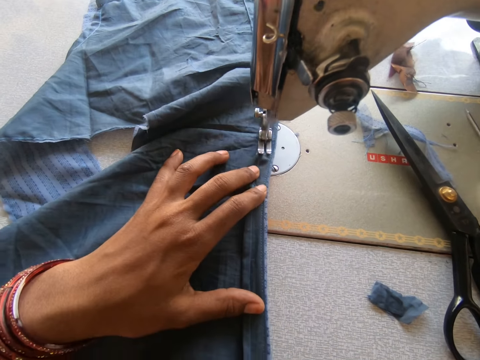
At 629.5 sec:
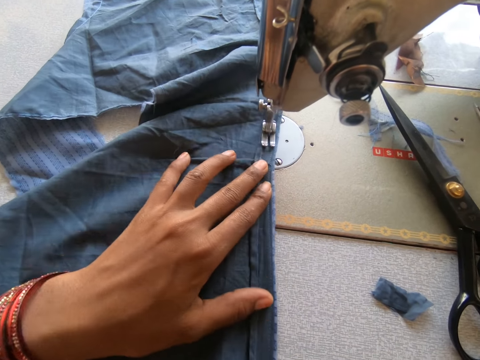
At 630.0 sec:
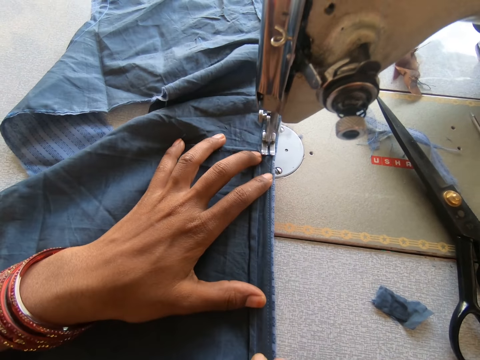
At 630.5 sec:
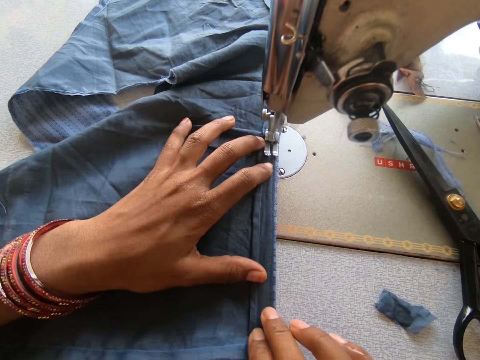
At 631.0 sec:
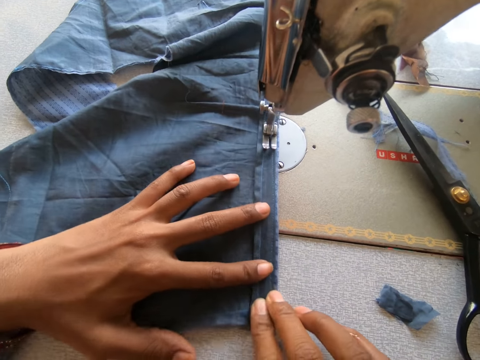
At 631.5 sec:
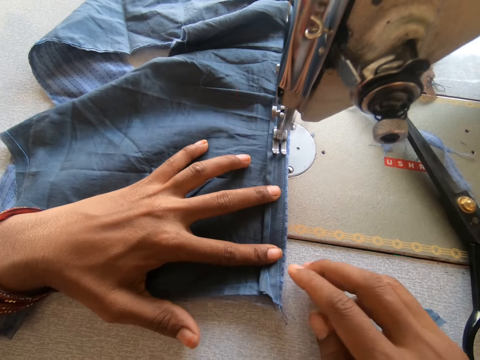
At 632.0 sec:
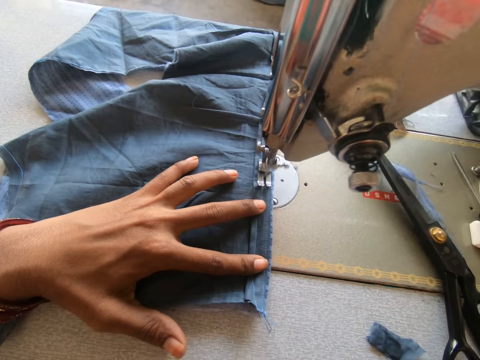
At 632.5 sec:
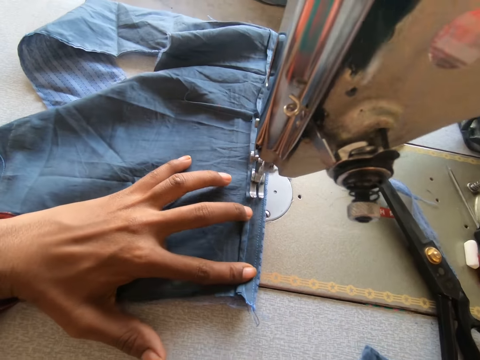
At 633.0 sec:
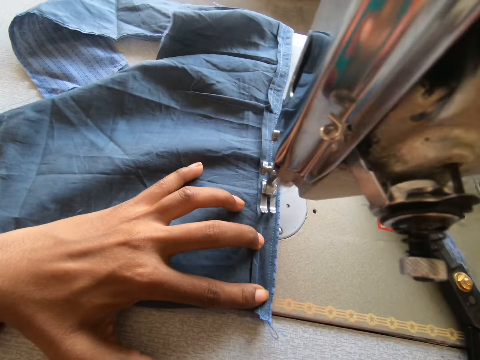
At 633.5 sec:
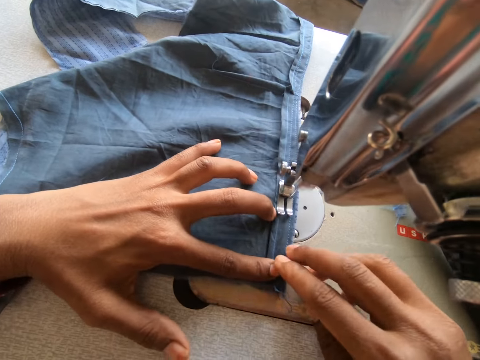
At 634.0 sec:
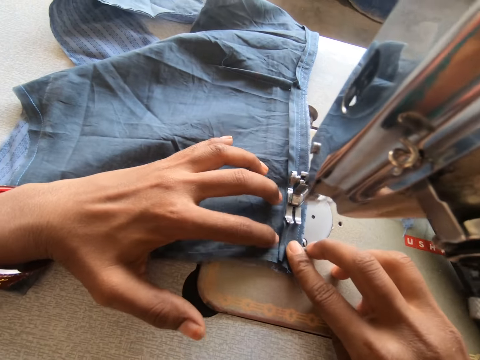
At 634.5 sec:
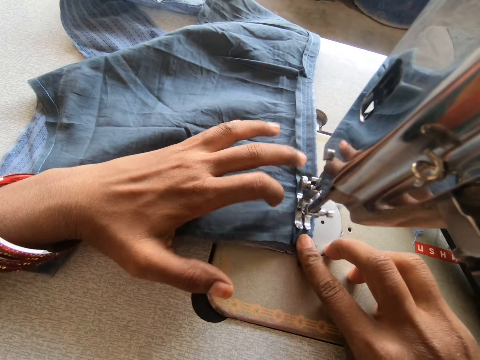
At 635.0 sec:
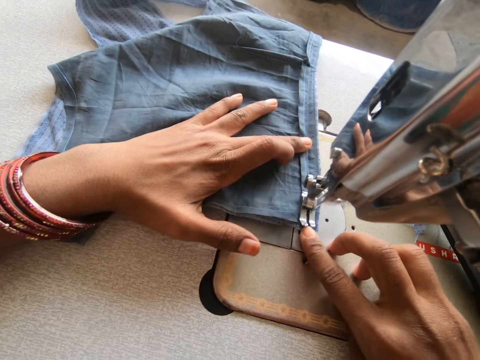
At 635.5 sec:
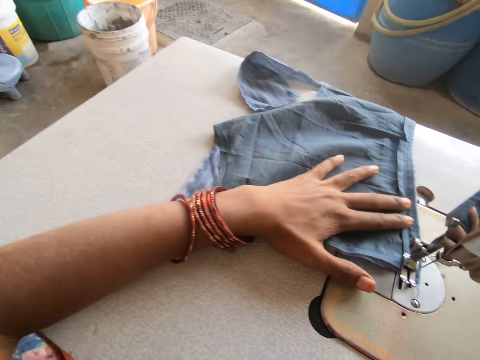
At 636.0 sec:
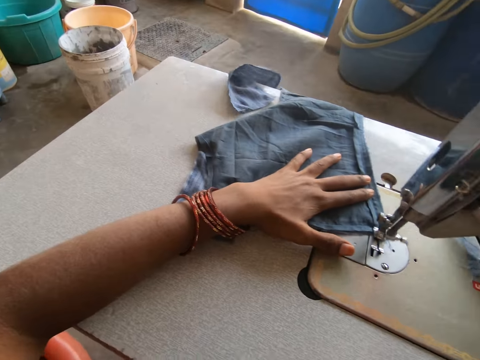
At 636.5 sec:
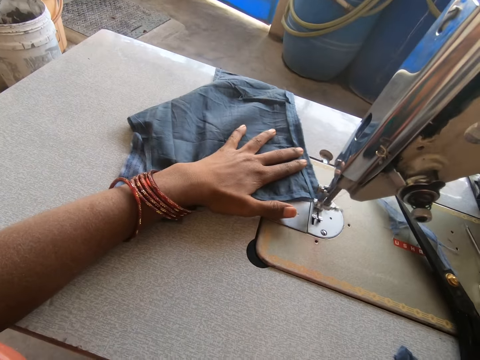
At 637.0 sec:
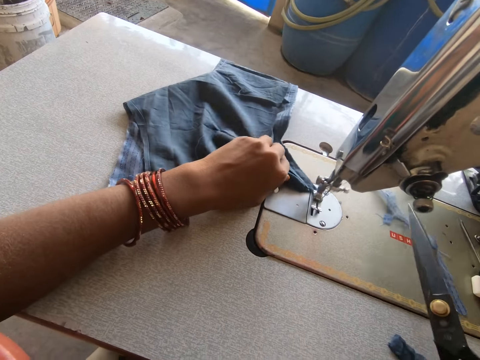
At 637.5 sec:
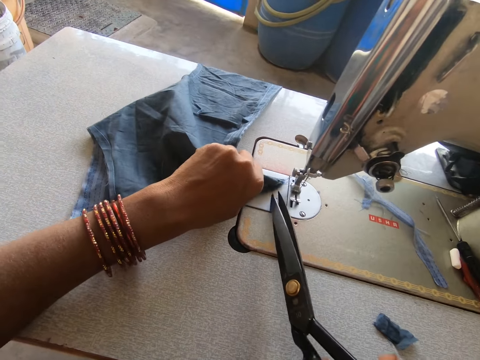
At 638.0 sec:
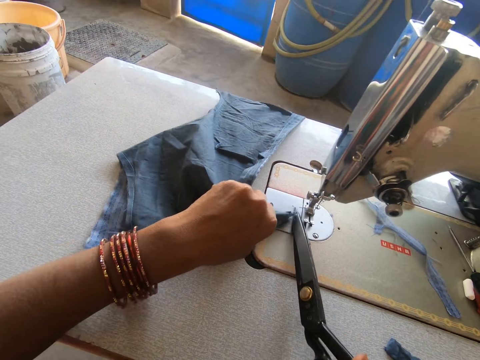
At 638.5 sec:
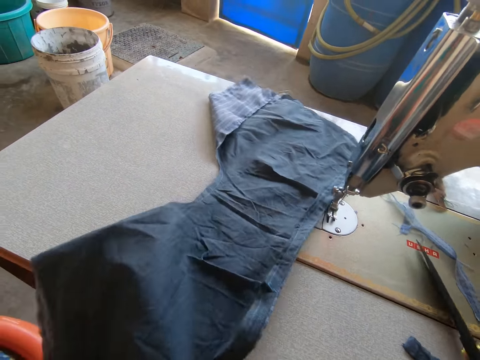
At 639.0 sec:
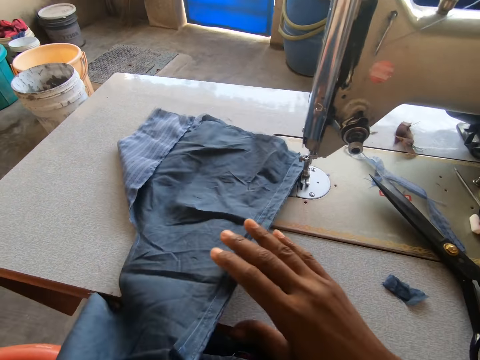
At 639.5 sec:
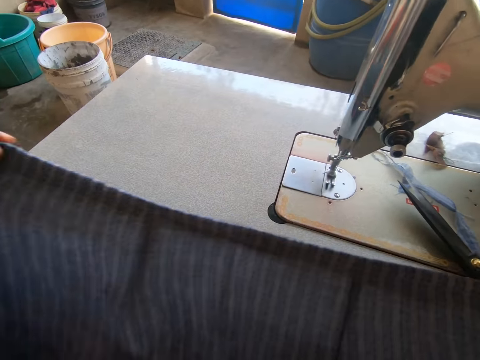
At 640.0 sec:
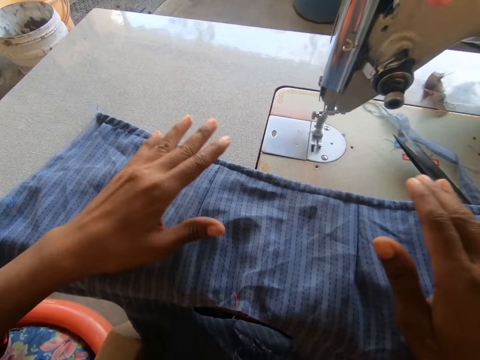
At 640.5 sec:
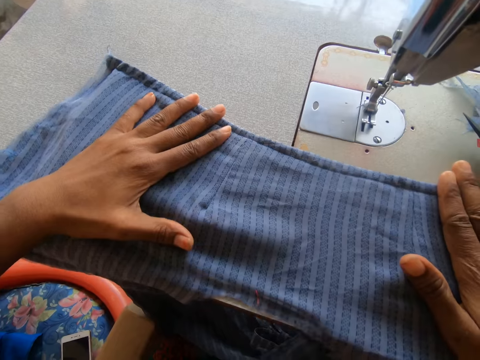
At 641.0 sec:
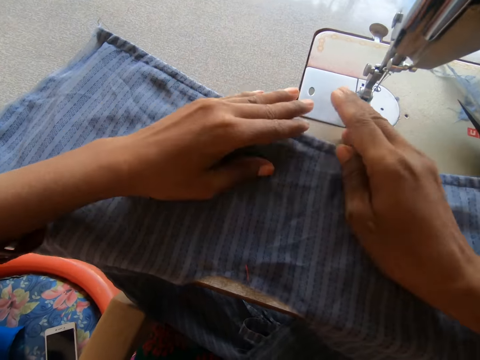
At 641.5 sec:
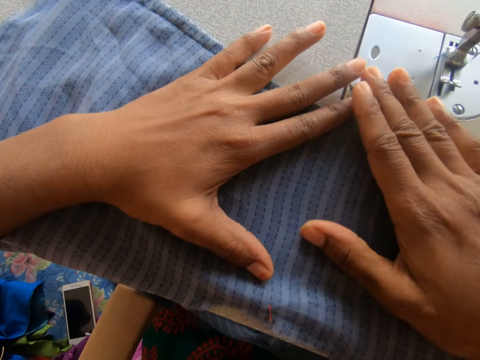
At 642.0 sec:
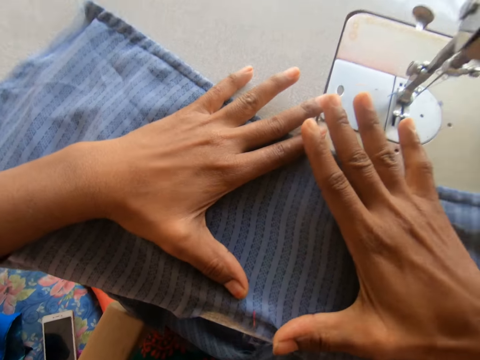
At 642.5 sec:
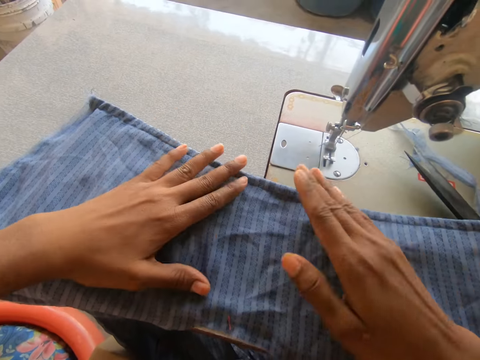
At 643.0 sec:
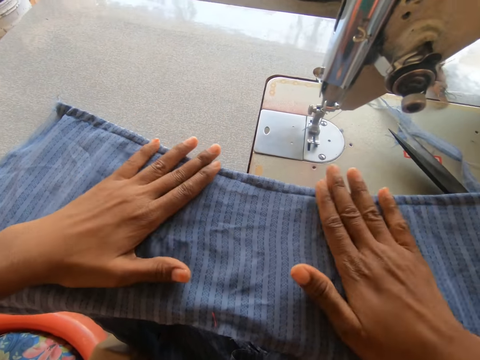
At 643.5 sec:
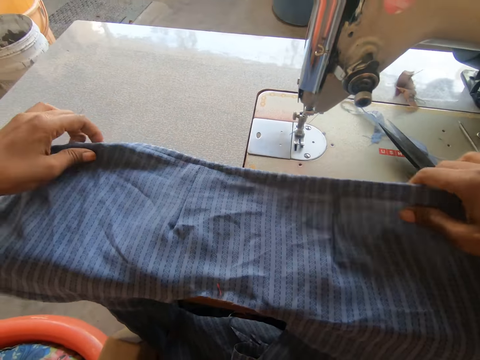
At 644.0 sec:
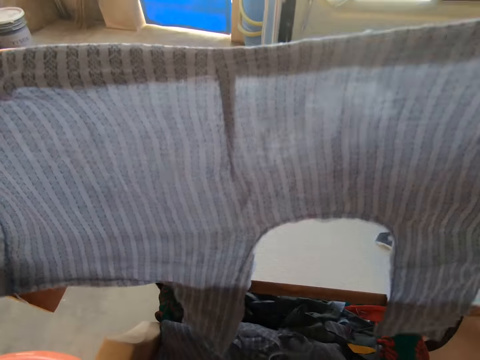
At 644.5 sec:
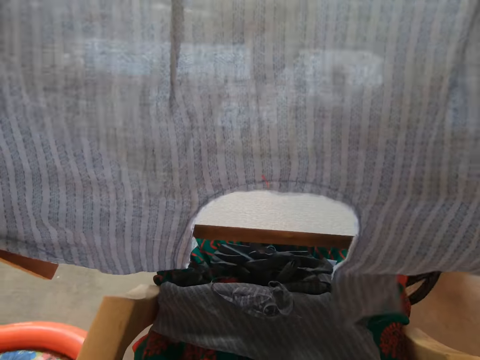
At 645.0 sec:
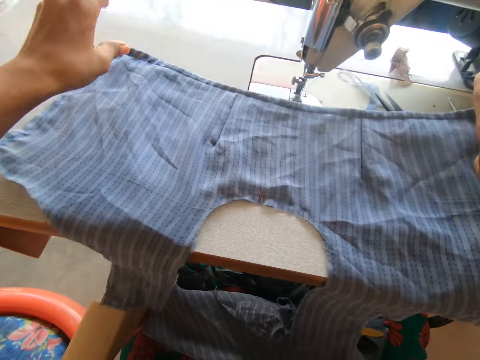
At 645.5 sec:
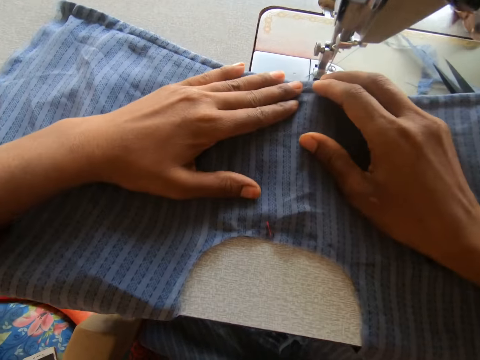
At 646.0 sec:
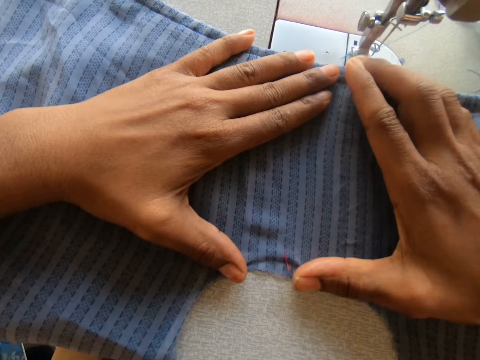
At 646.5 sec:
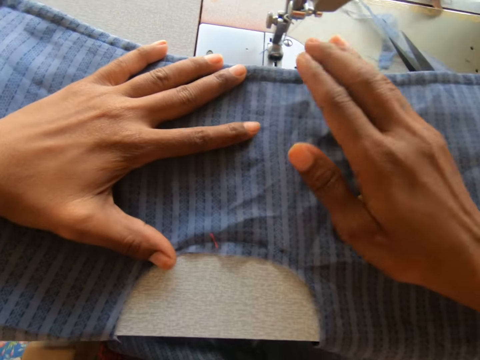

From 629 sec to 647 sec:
The camera wearer takes the scissors. She cuts the thread with the scissors in her right hand. She puts down the scissors. She turns the cloth on the sewing machine with both hands. She spreads the piece of cloth. She lifts the cloth from the sewing machine with both hands. She drops the cloth on the sewing machine with both hands.

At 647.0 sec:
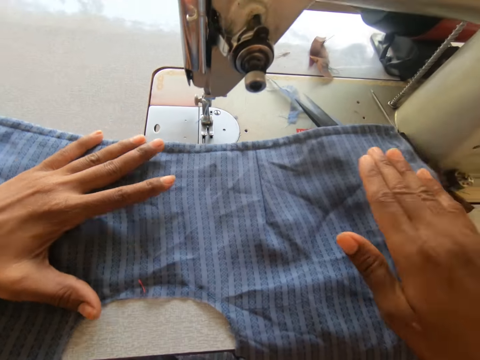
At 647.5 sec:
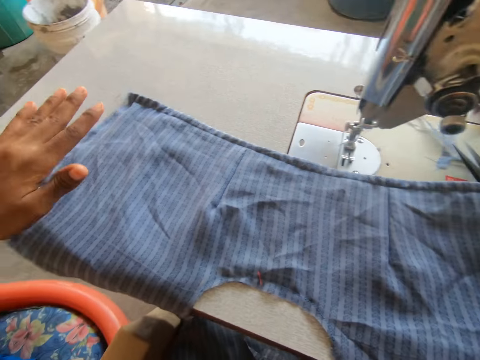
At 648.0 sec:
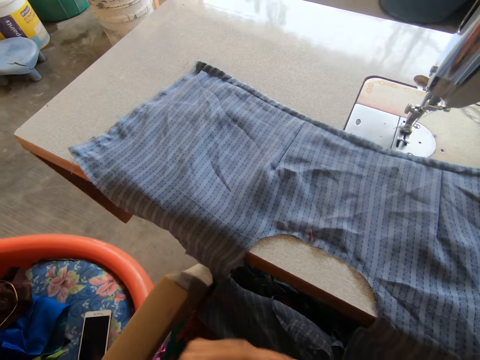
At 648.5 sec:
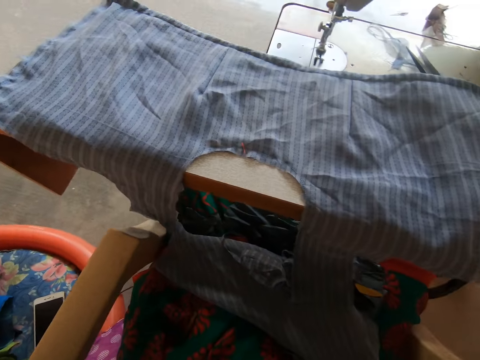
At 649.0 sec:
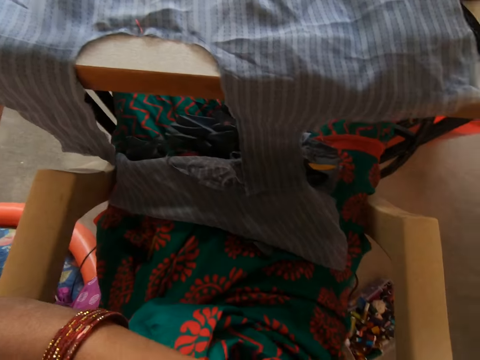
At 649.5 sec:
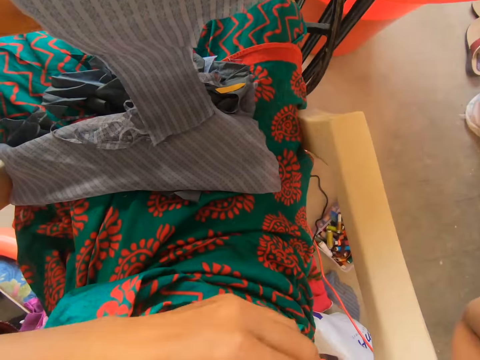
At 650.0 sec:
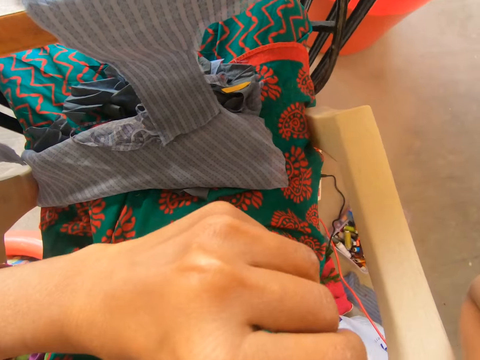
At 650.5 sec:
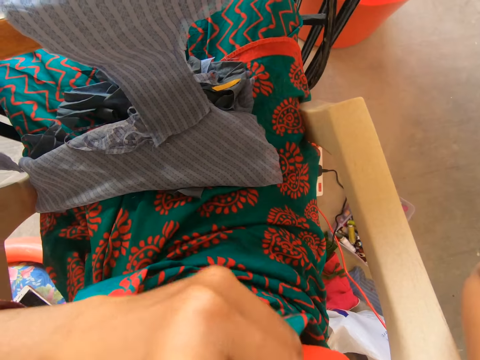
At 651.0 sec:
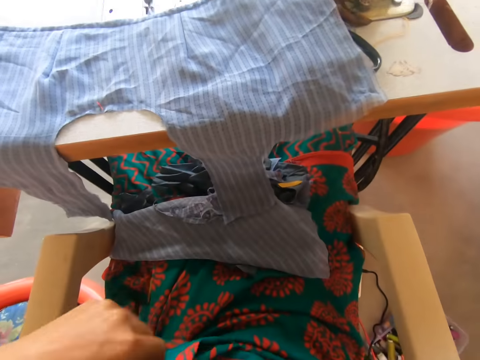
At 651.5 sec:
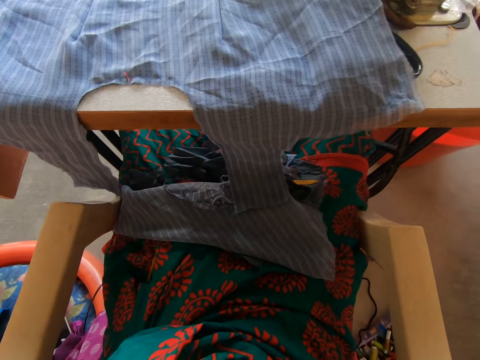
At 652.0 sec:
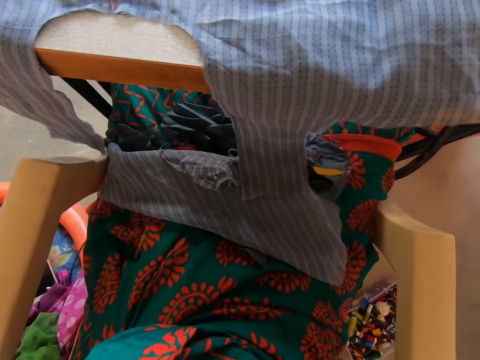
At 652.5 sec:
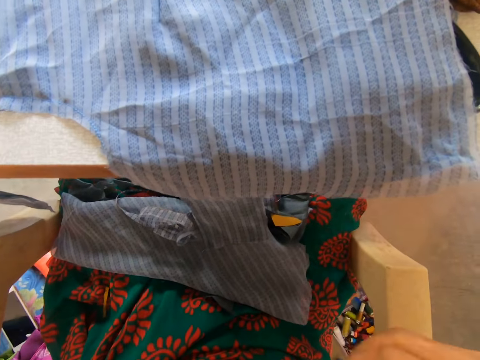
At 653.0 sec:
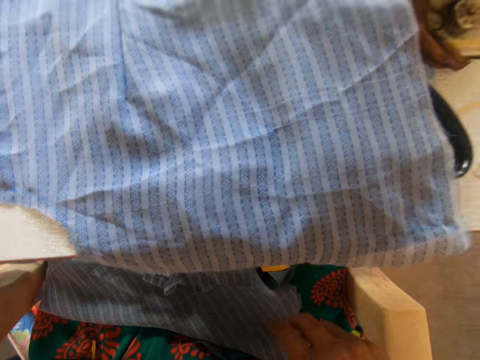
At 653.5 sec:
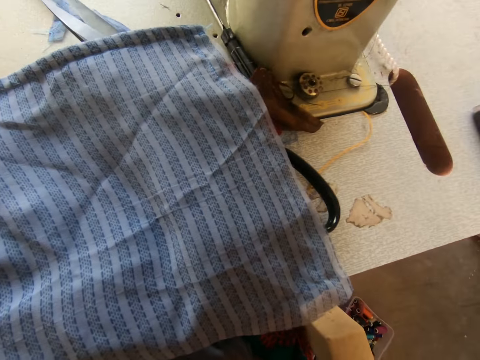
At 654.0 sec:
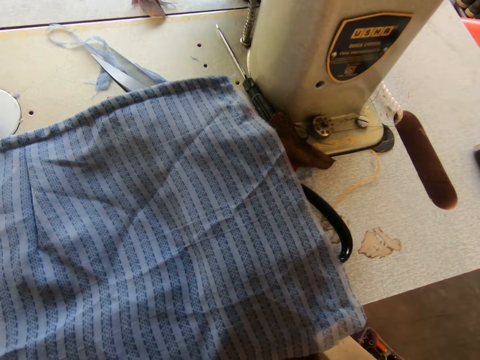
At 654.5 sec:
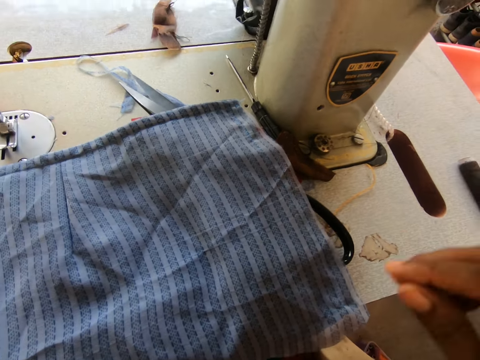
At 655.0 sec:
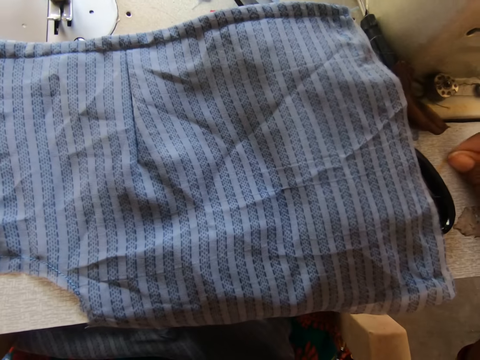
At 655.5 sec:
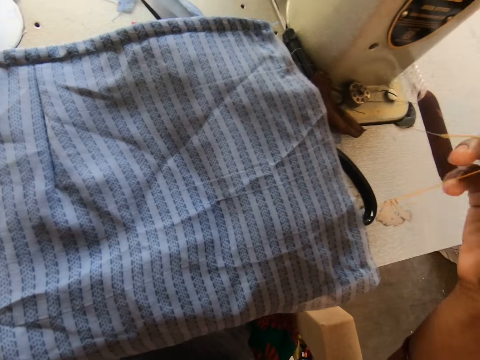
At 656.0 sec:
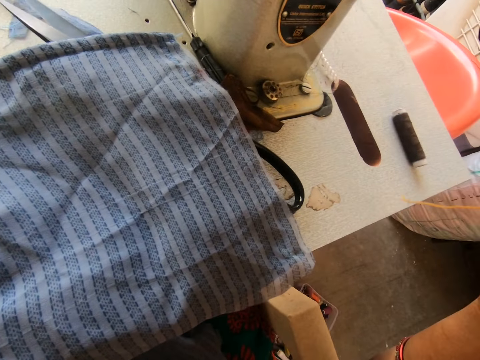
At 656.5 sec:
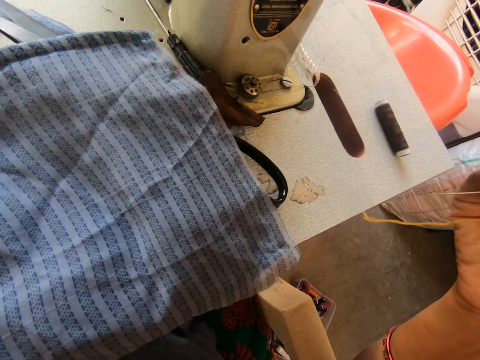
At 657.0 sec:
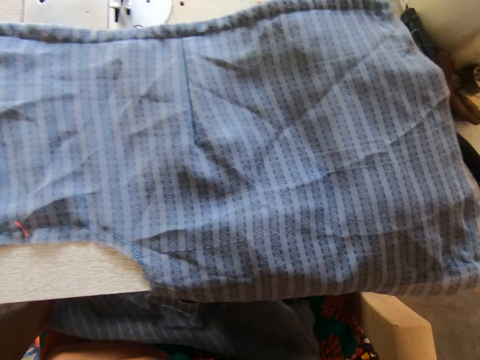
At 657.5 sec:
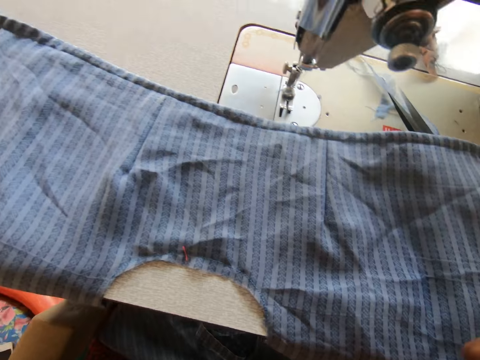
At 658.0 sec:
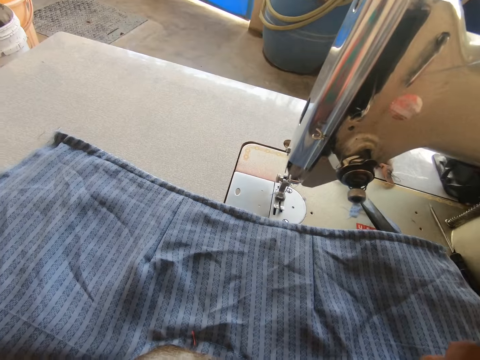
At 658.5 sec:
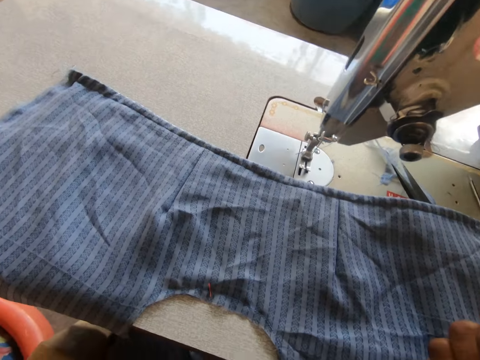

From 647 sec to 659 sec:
The camera wearer touches the piece of cloth. She touches her saree. She picks up a needle from the sewing machine with her right hand.
